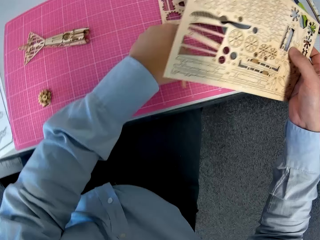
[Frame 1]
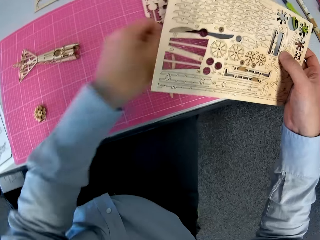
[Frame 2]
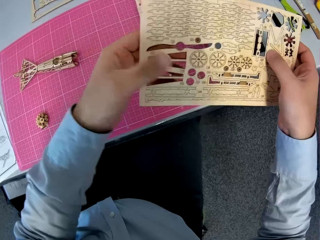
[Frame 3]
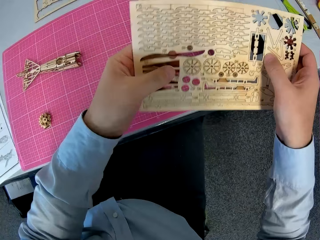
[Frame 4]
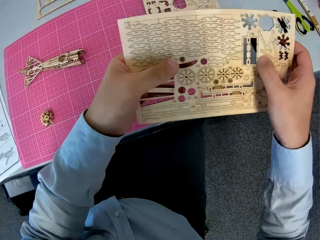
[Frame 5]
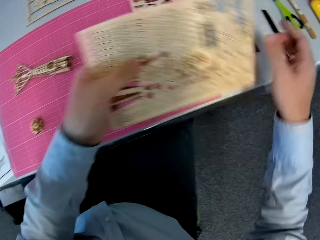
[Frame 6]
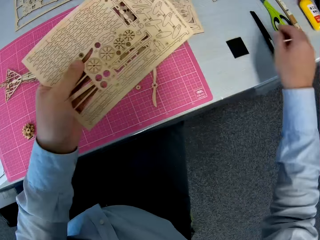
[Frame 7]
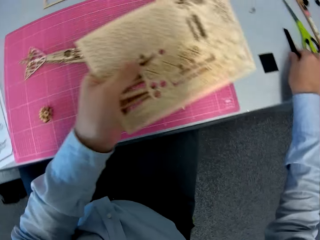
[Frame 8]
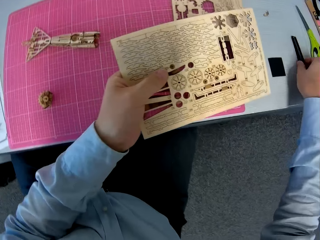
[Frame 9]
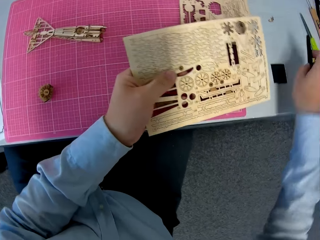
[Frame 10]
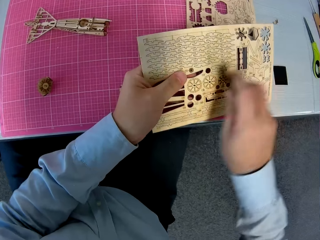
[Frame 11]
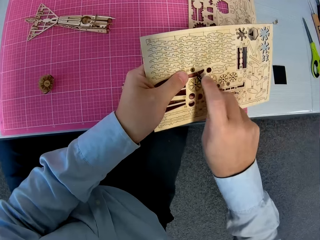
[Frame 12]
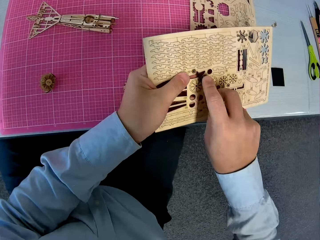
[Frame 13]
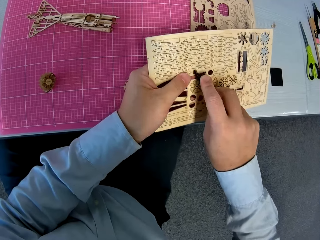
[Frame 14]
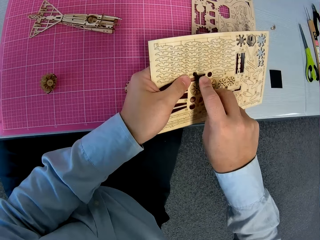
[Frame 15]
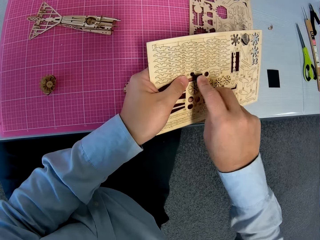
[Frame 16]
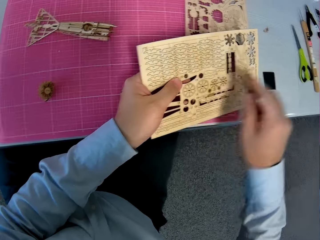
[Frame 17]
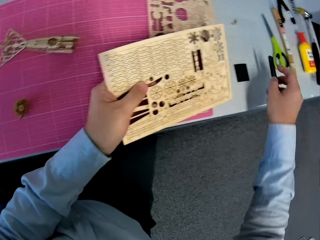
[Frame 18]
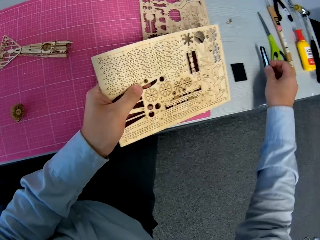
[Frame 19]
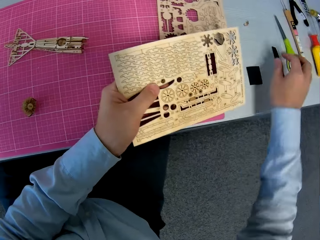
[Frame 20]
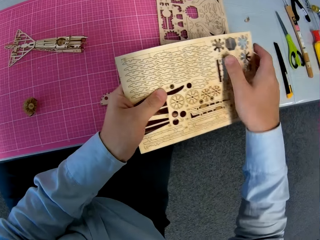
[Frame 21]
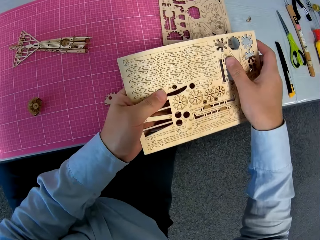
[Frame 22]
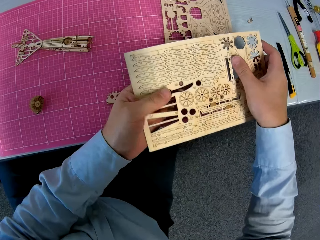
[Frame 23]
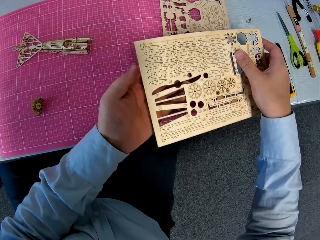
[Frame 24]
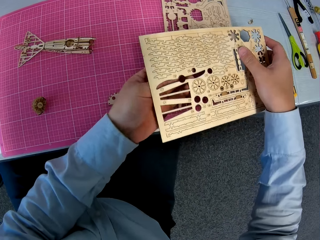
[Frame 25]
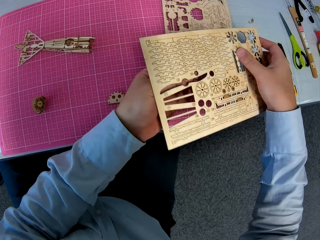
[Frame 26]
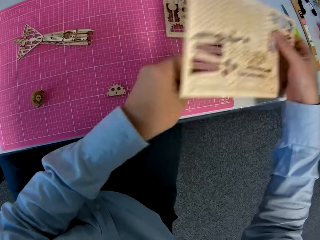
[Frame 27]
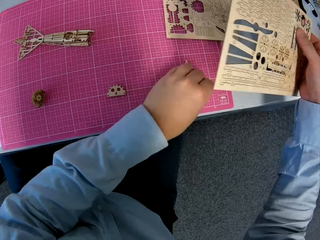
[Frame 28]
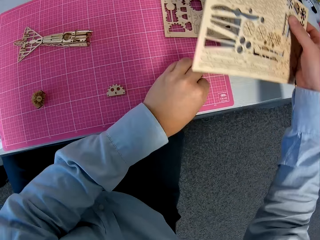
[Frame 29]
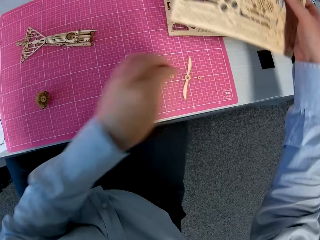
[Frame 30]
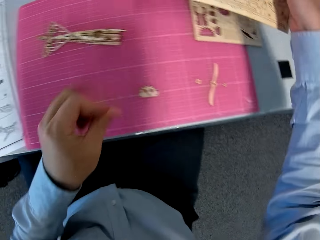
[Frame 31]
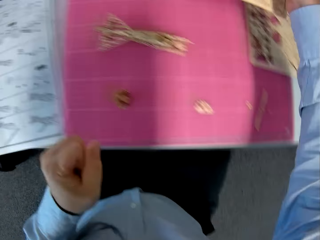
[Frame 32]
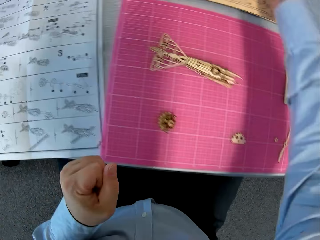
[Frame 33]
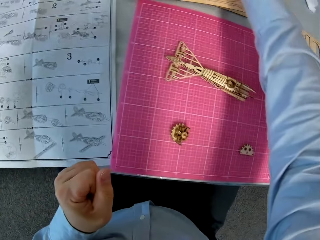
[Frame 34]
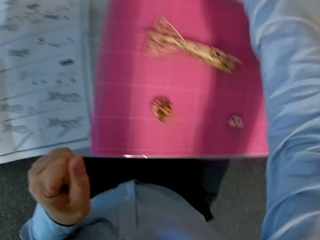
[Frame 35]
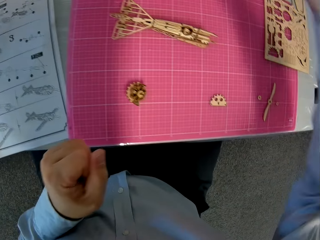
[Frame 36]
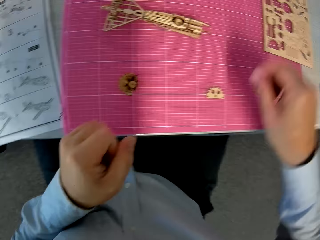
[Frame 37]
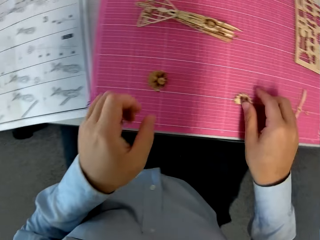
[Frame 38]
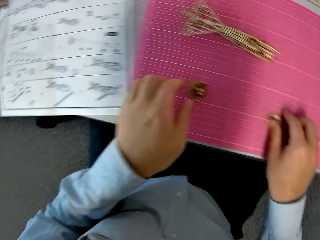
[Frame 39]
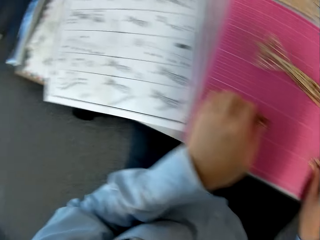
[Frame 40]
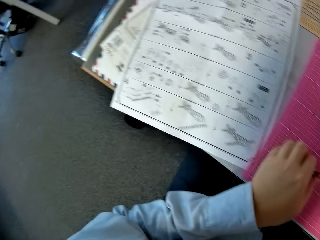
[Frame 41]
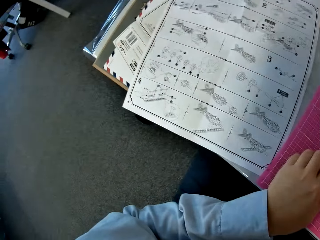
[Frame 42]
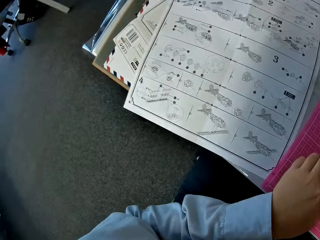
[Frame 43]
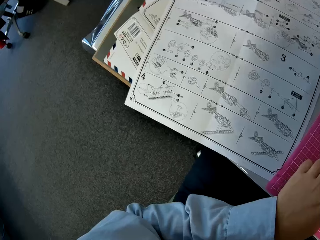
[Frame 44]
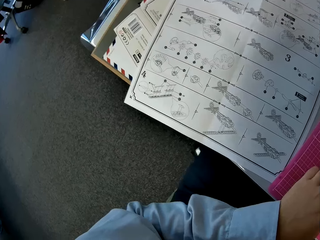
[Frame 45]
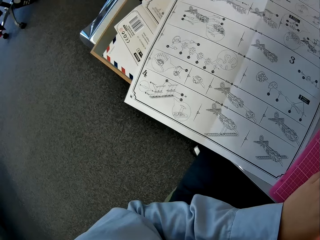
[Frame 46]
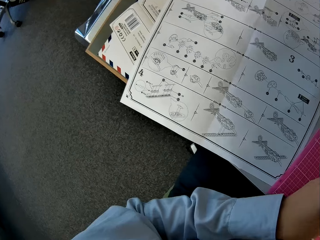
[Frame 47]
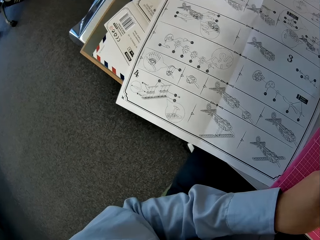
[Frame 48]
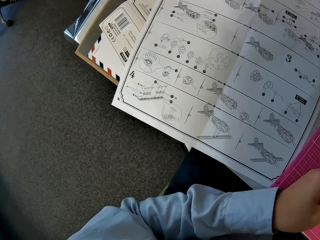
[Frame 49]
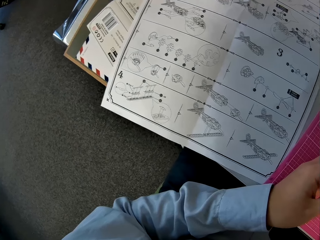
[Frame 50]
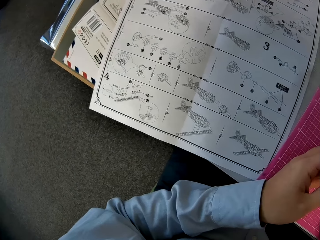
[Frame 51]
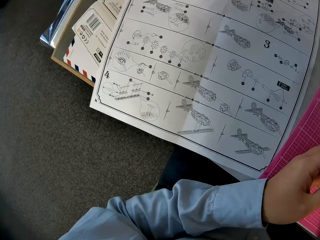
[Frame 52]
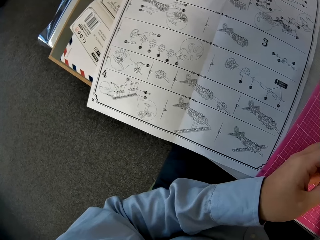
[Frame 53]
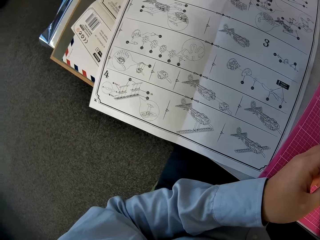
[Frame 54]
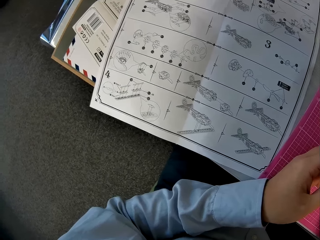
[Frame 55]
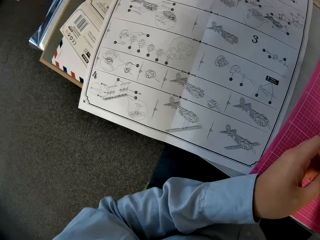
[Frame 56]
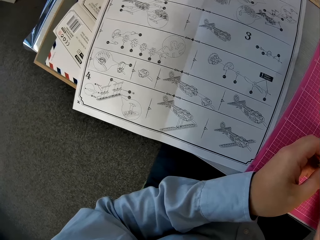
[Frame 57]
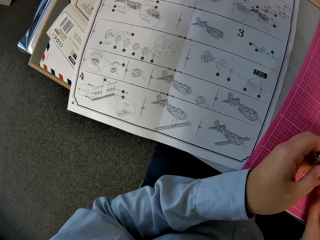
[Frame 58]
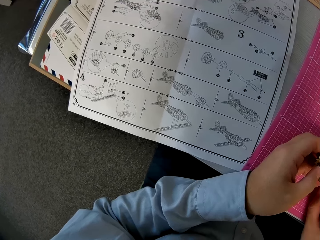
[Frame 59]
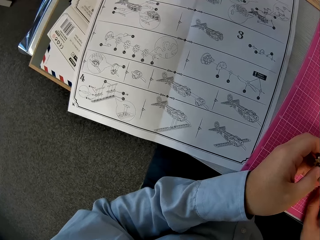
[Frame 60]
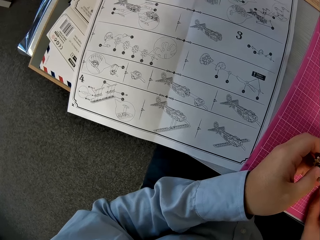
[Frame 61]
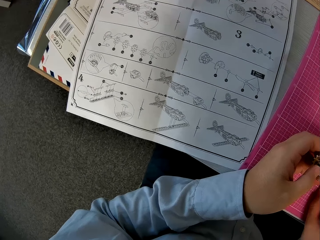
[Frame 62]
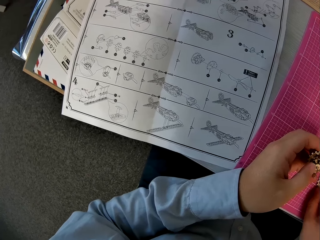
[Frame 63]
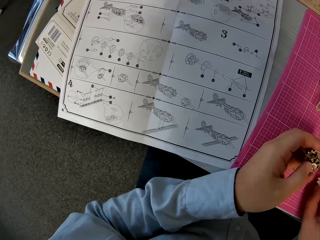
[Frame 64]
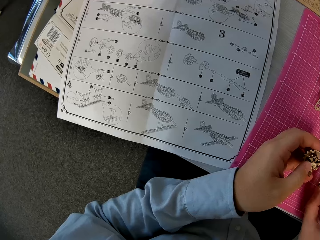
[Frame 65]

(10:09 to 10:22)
The camera wearer places the wooden piece on the cutting sheet. He picks up the retractable knife from the table. He detaches a wooden piece from the wooden sheet with the retractable knife. He places the retractable knife on the table. He places the wooden piece on the cutting sheet. He removes the model paper from something. He places the wooden sheet on the table. He picks up a wooden piece on the cutting sheet with his right hand and picks up the attached wooden pieces with his left hand. He glances at the instruction book.

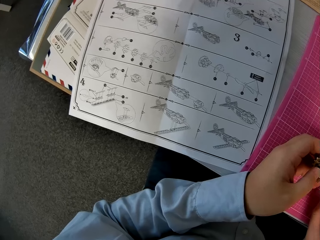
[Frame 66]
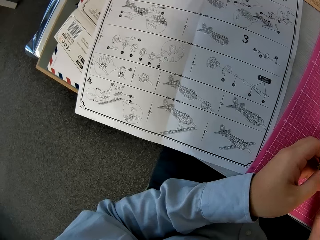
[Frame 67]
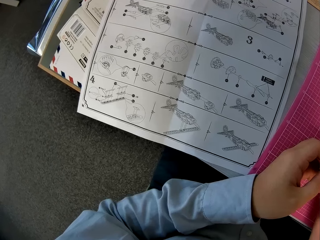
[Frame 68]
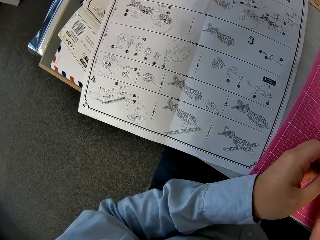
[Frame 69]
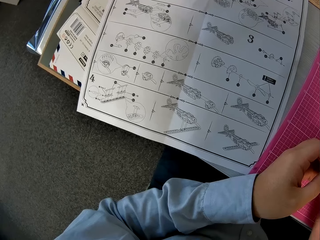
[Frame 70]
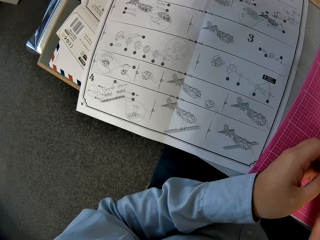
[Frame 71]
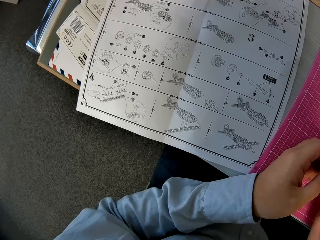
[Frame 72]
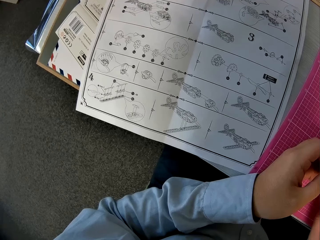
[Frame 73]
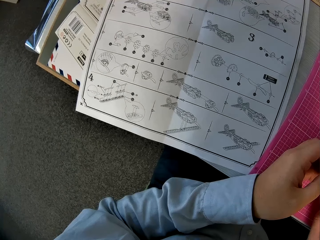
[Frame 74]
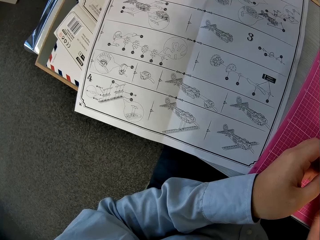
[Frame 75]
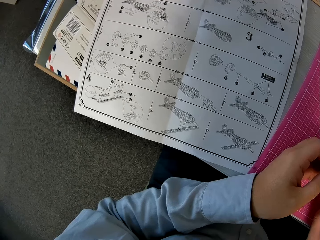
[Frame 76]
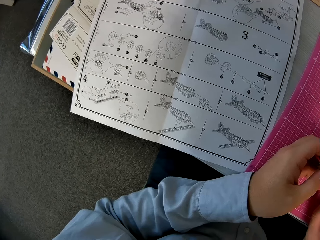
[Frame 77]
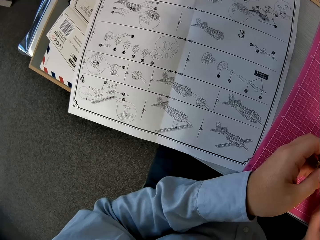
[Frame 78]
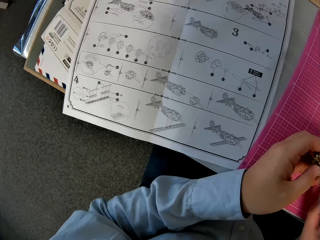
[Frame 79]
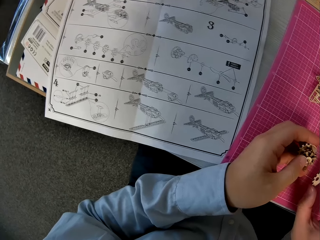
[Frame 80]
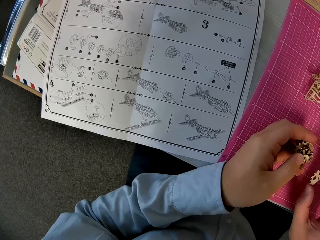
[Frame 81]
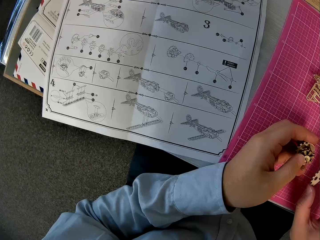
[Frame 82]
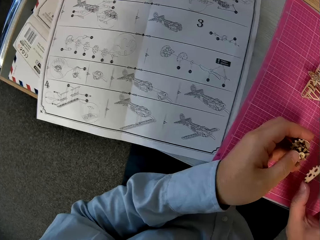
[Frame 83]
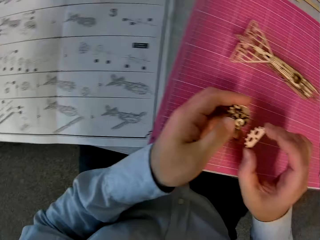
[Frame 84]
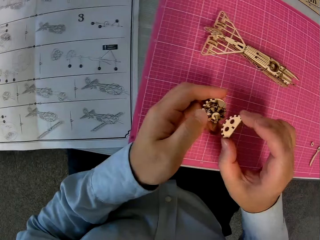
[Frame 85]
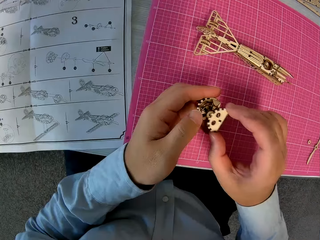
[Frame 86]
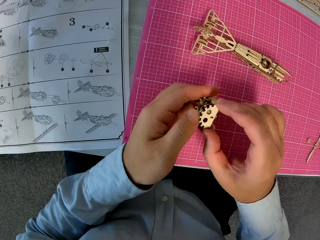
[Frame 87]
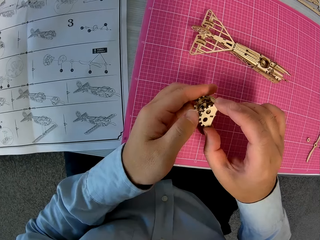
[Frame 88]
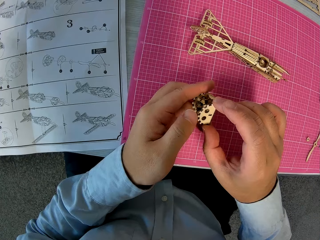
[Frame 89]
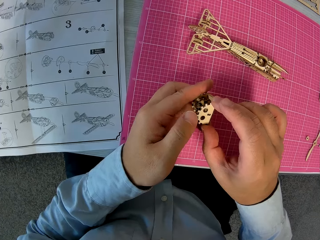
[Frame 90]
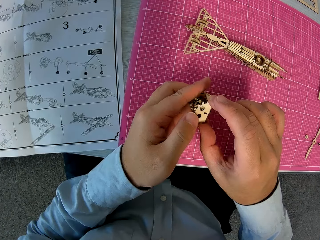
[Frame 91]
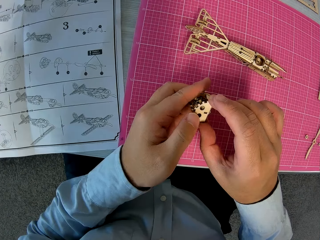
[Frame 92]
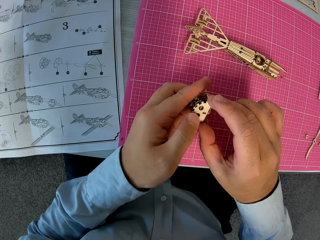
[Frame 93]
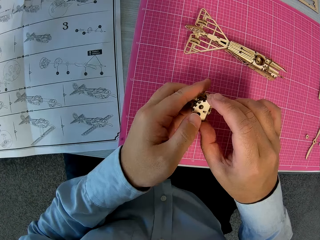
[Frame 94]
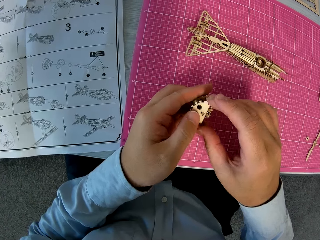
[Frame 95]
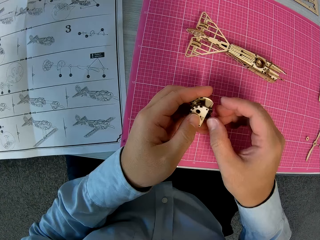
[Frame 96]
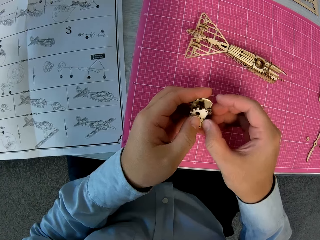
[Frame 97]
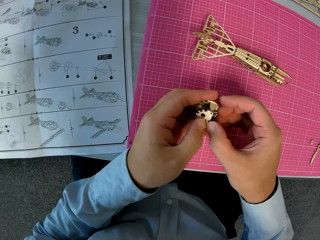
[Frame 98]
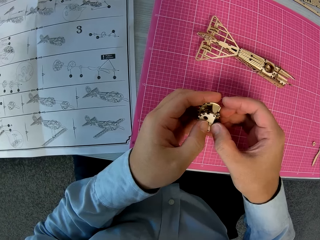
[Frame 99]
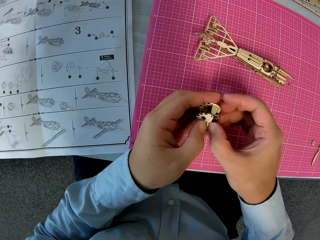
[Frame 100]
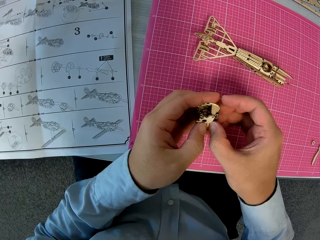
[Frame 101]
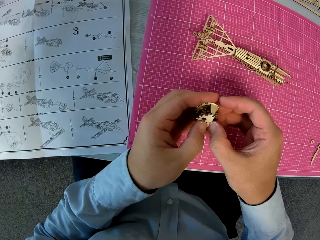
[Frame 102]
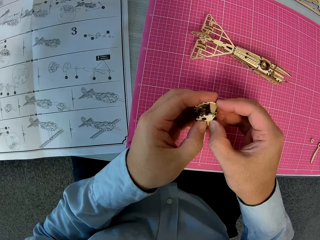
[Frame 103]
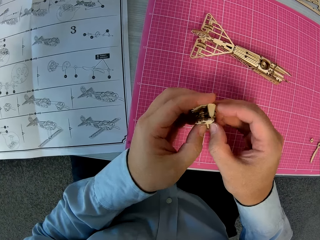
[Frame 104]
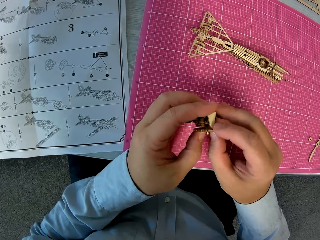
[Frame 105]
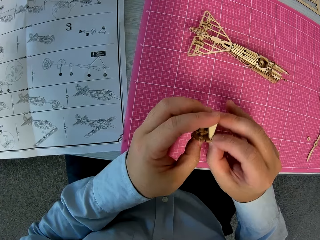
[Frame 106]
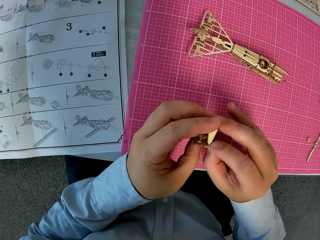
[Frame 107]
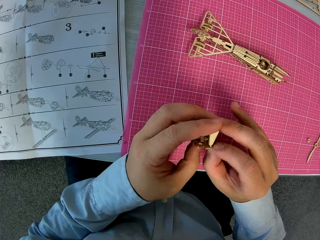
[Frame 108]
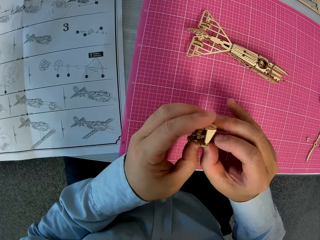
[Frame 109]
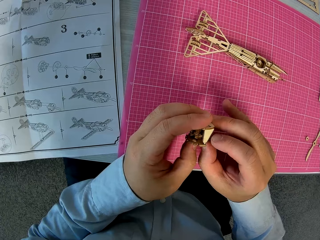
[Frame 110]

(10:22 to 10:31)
The camera wearer holds the airplane model. They attach the wooden piece to the attached wooden pieces.
